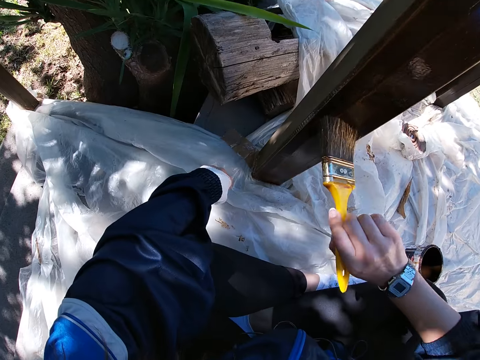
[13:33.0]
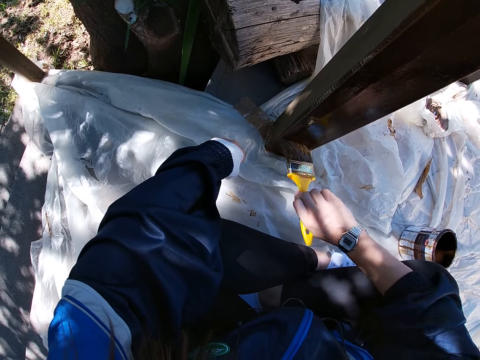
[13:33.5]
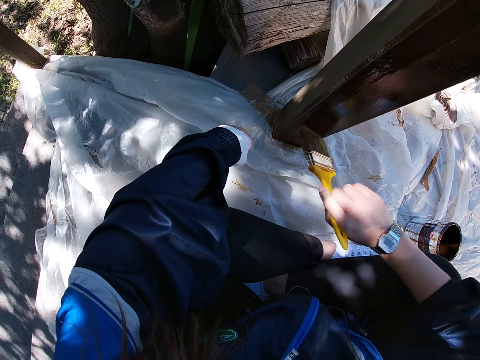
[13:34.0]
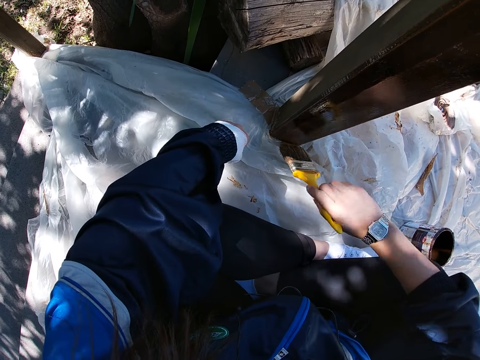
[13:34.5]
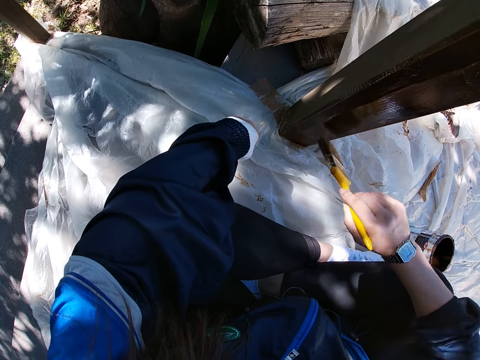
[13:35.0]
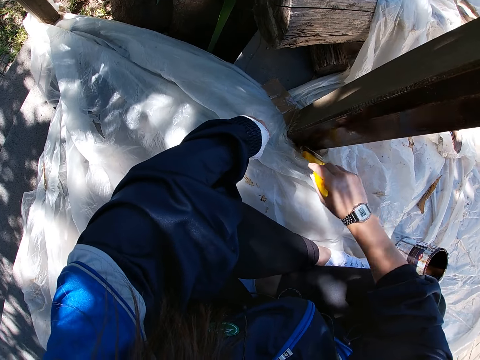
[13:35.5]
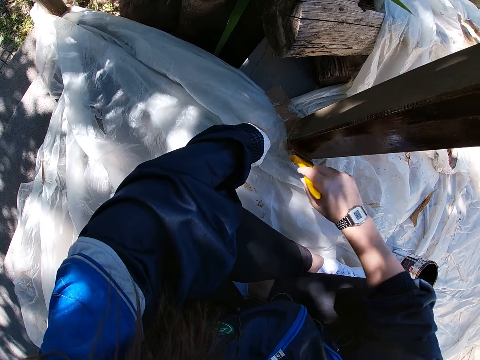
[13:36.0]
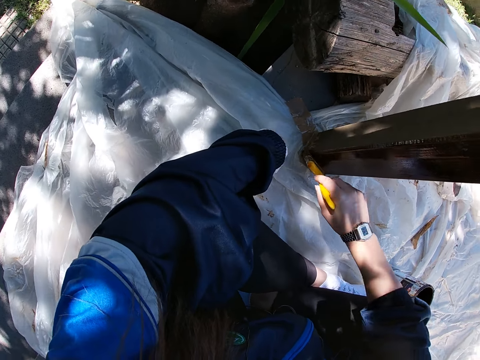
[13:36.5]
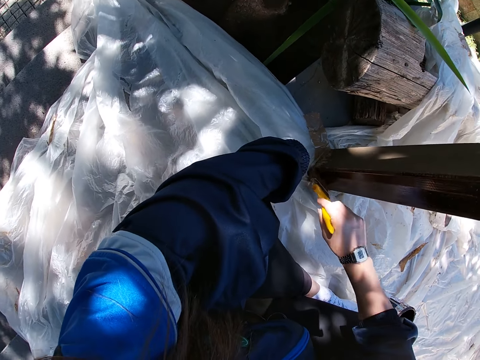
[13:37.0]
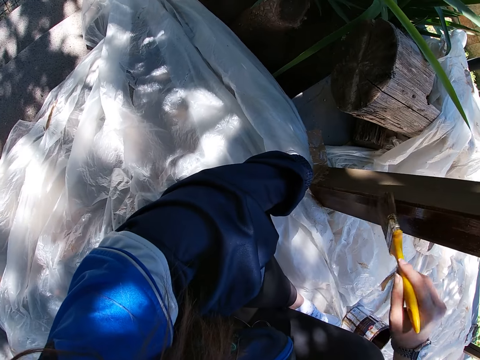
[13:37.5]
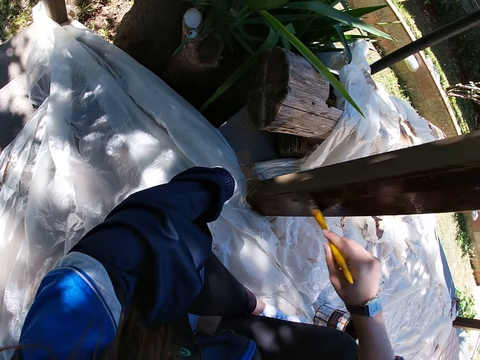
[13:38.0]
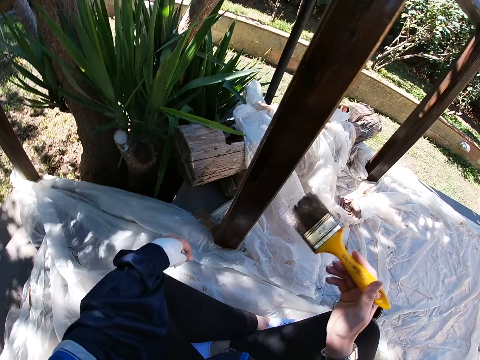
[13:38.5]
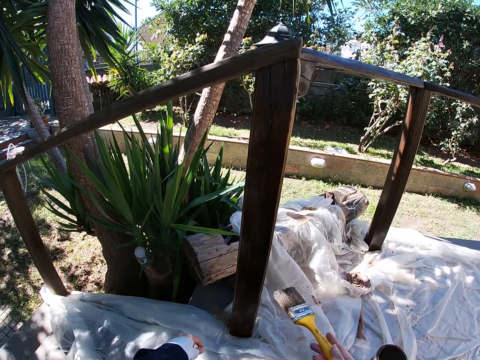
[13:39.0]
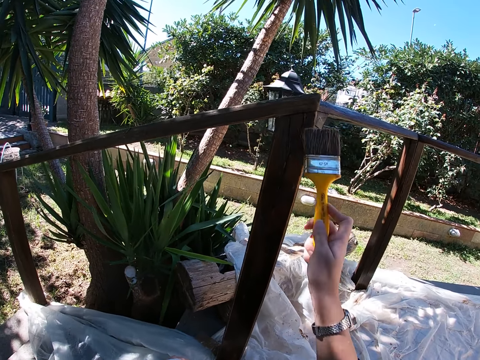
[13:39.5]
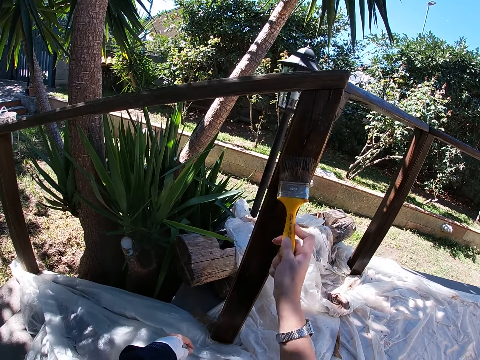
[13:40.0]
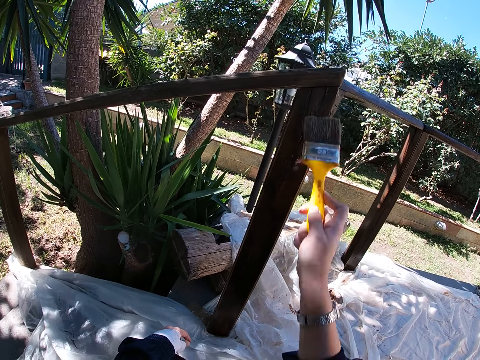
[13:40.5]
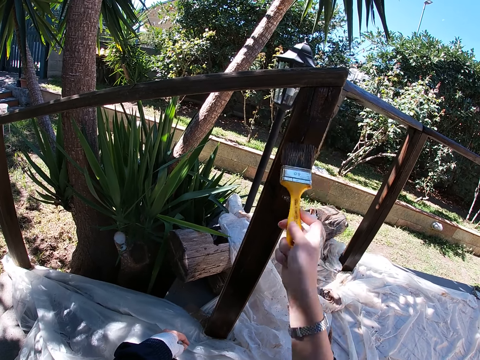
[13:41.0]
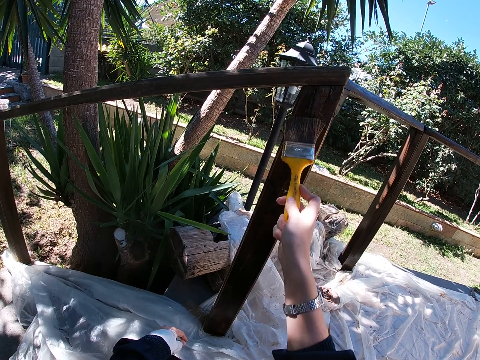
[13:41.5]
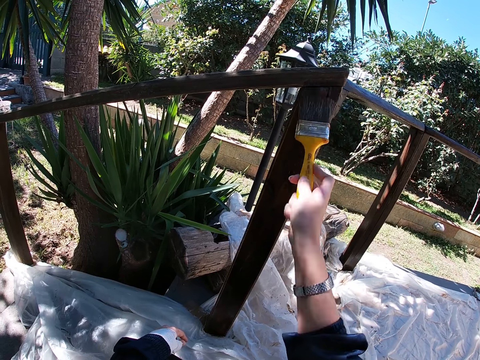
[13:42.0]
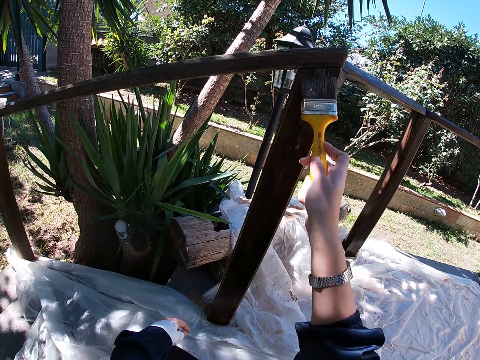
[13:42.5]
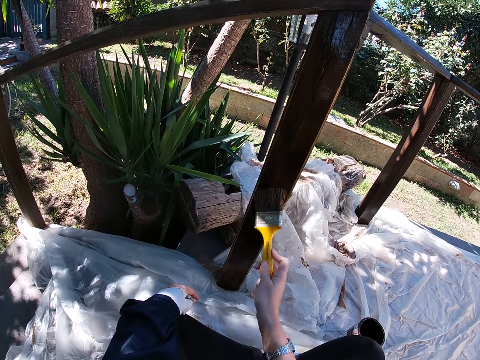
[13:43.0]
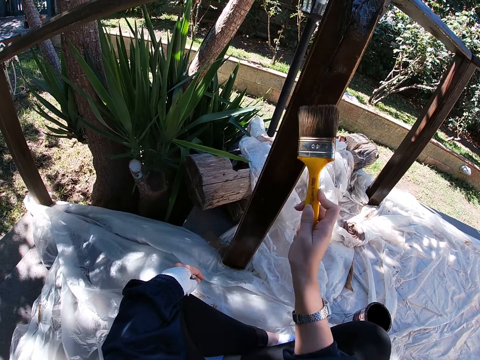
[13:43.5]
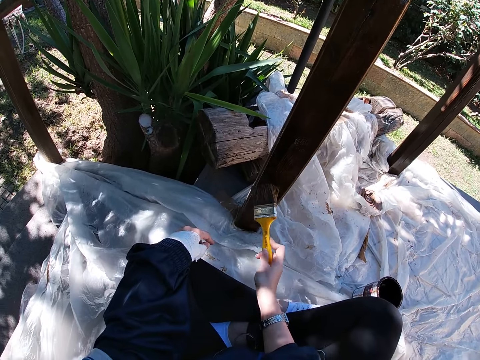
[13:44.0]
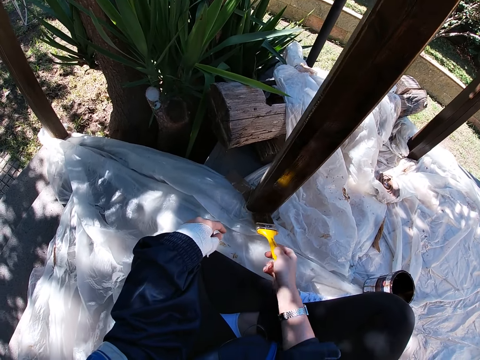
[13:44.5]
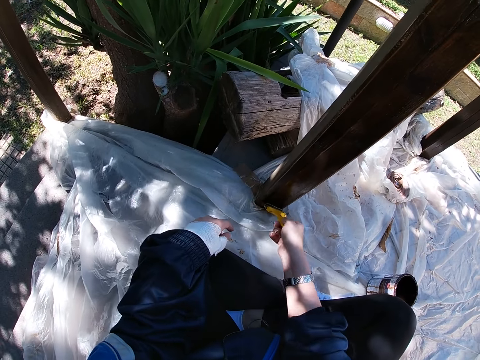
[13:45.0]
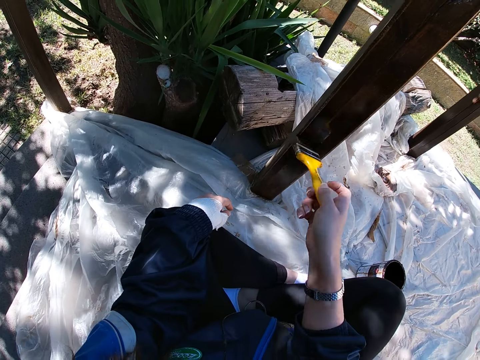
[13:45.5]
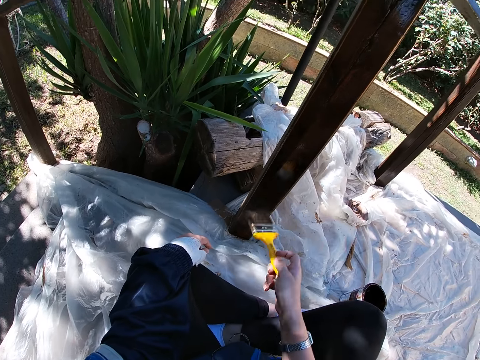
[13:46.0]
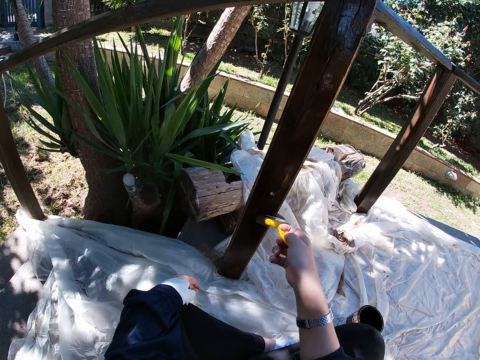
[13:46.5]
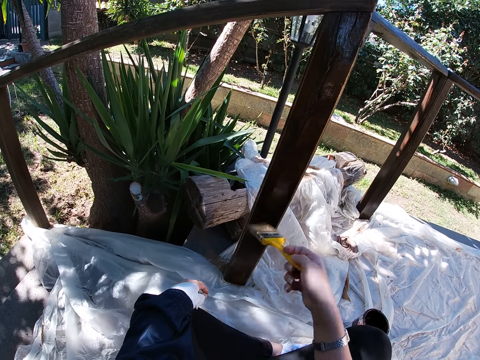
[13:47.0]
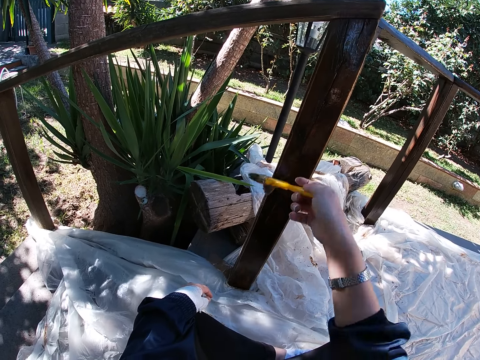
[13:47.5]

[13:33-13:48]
The camera wearer removes her left hand from the white polythene sheet. She stops painting the frame of wood. She paints the wooden balcony rail with the paint brush in her right hand.

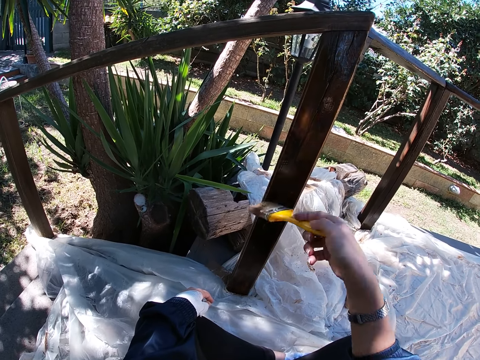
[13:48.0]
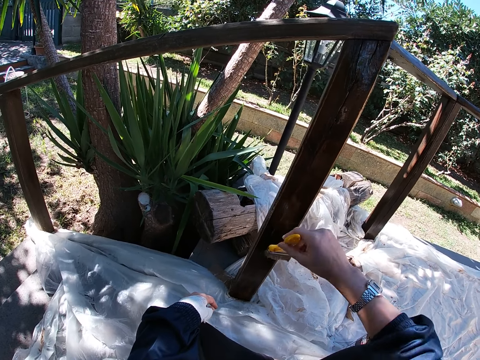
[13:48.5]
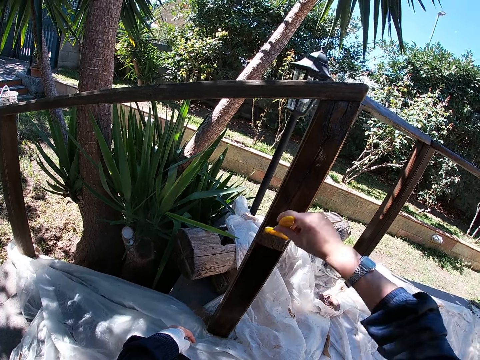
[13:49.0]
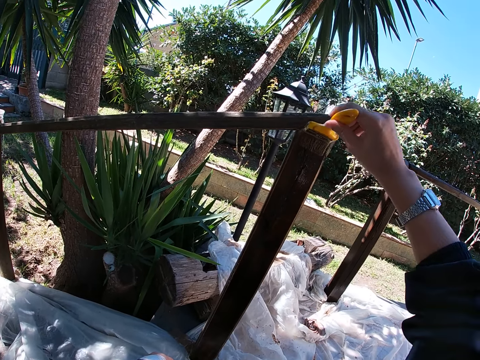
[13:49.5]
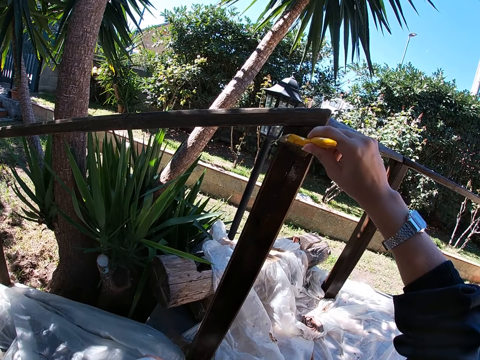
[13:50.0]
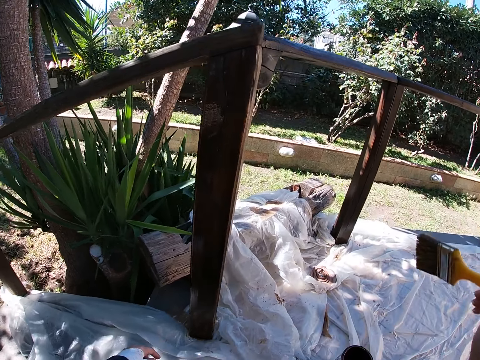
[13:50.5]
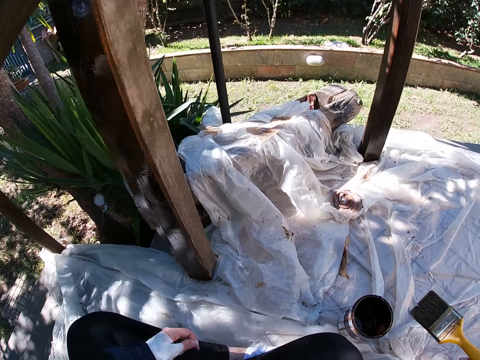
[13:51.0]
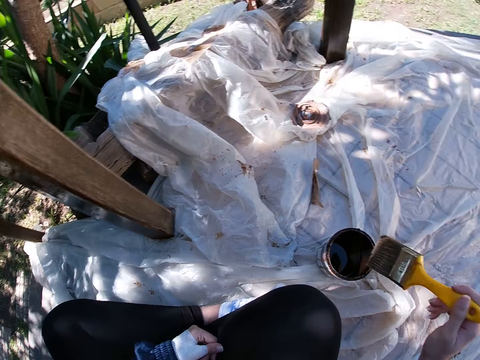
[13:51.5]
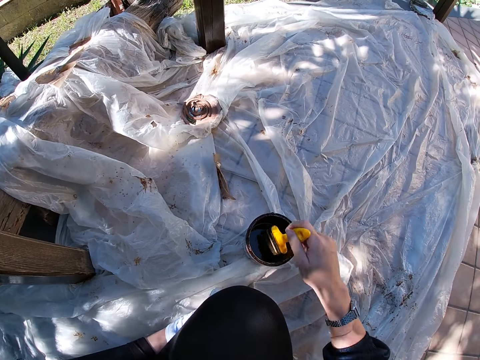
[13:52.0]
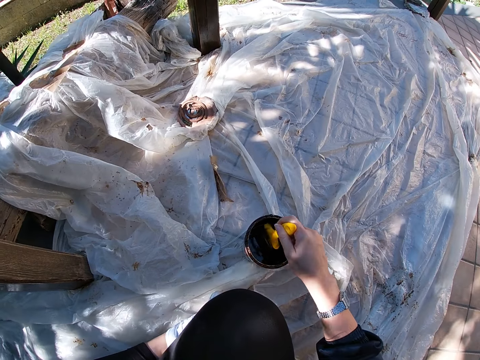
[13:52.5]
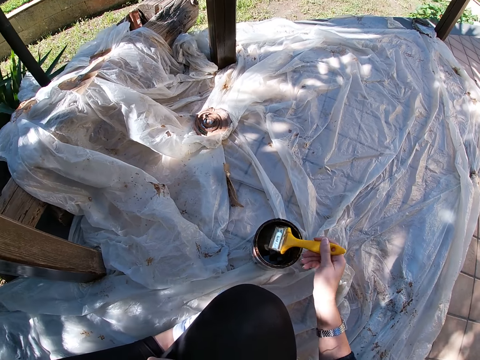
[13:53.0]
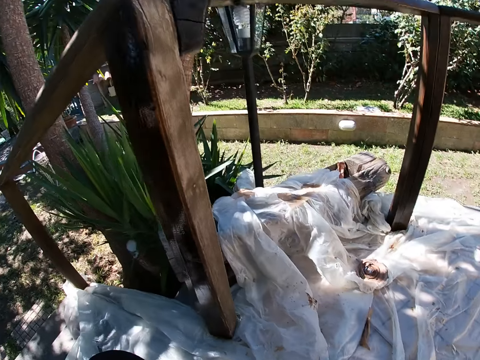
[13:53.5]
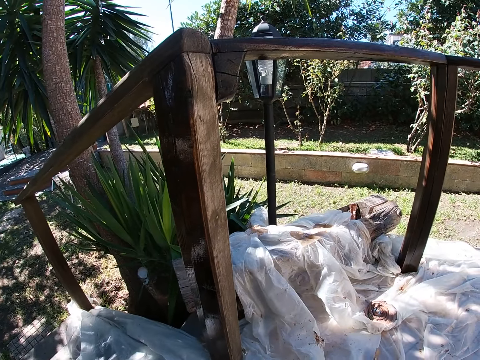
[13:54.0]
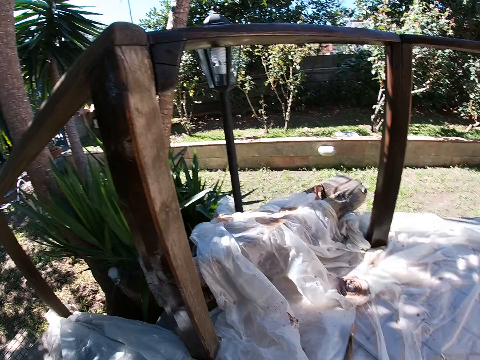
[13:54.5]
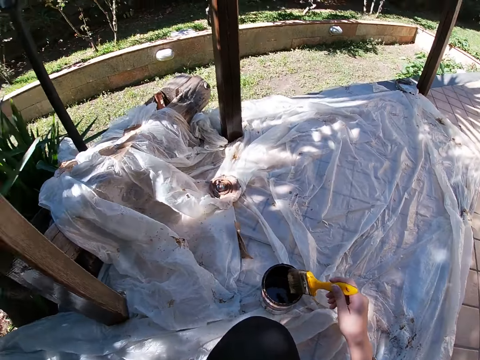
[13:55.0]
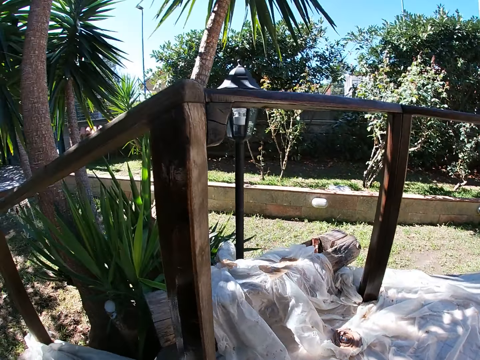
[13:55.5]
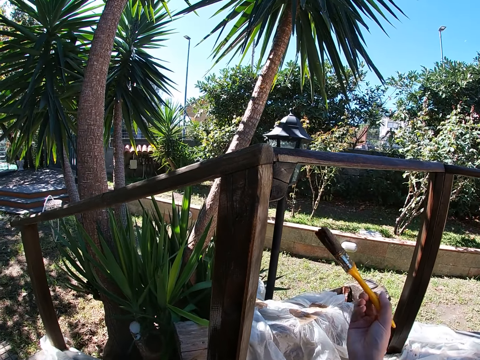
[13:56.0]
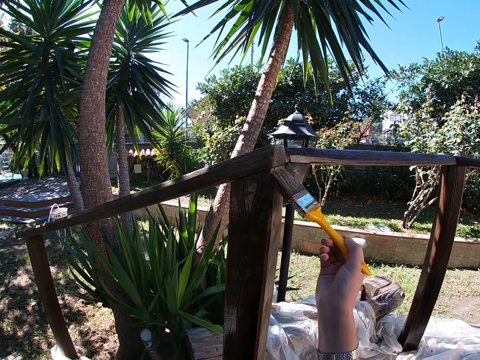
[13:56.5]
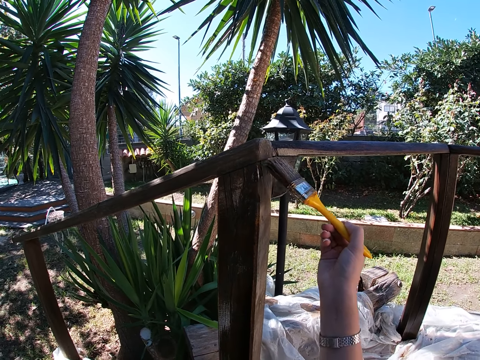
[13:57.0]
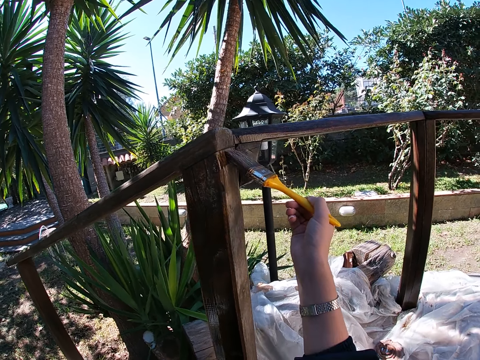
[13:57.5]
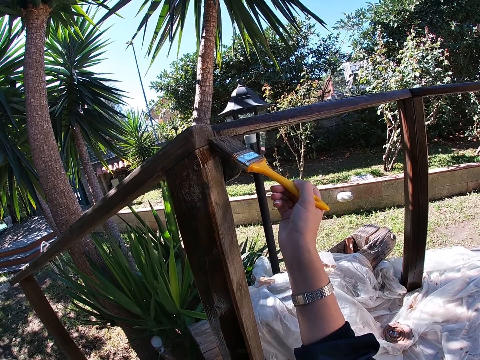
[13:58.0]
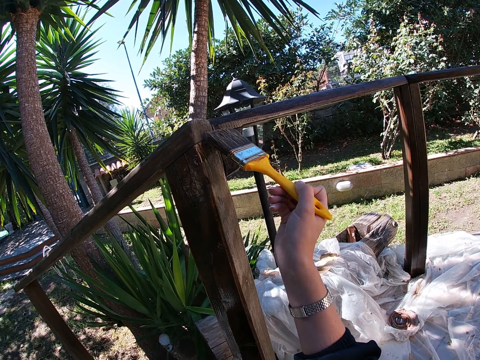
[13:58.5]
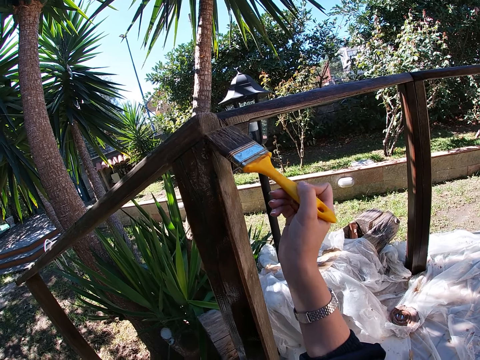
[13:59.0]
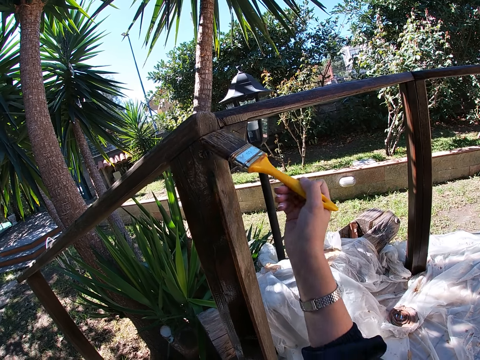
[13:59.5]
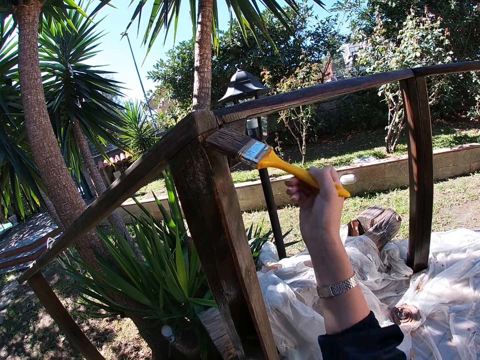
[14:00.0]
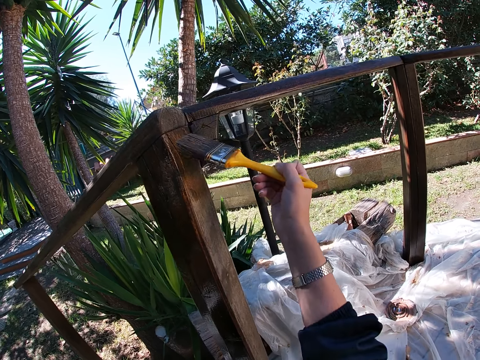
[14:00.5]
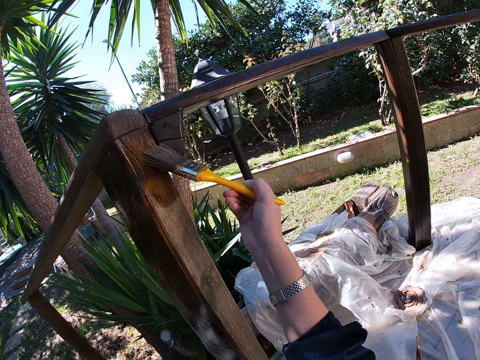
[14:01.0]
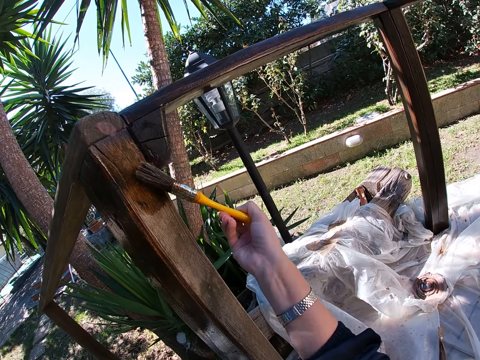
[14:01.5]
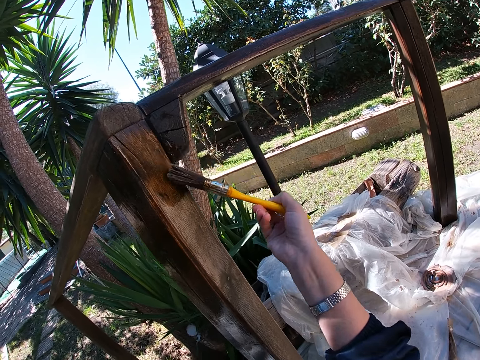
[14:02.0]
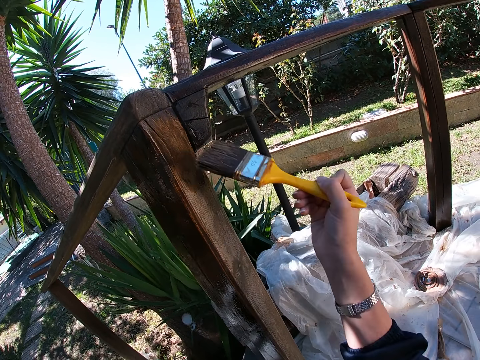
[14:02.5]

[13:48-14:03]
The camera wearer moves her left hand to her right leg. She dips the paint brush in her right hand into a paint container. She rubs the paint brush on the edges of the container. She paints the wooden balcony rail with the paint brush in her right hand.
